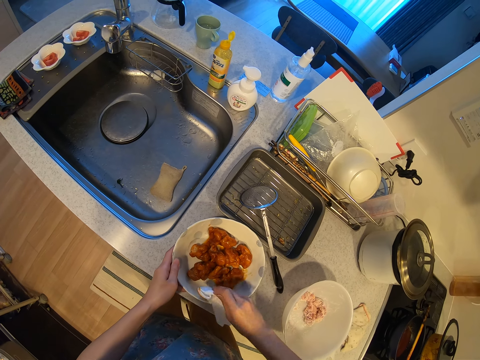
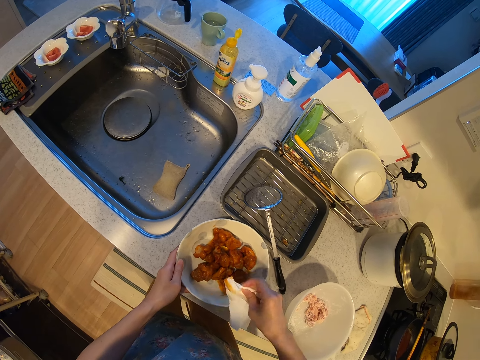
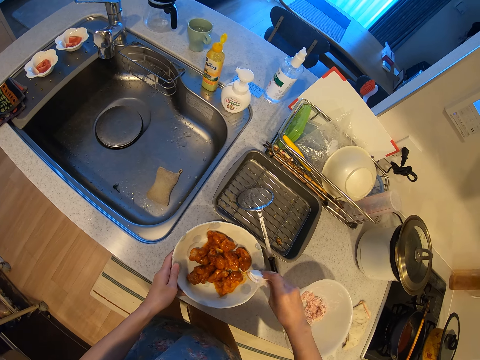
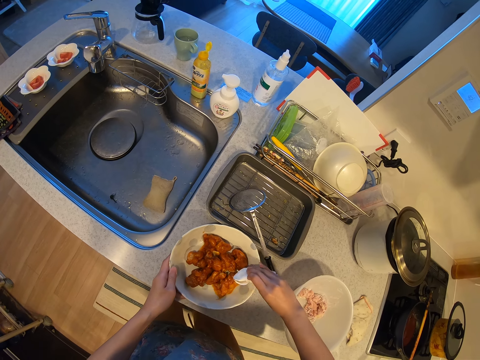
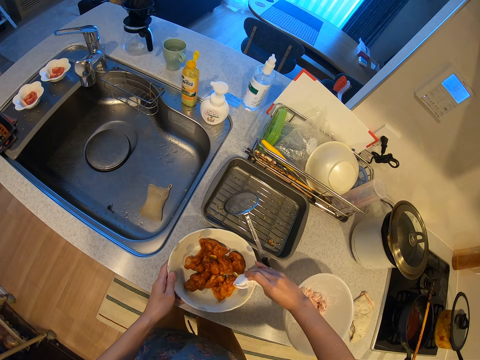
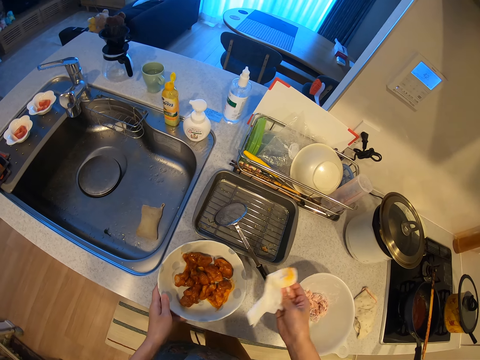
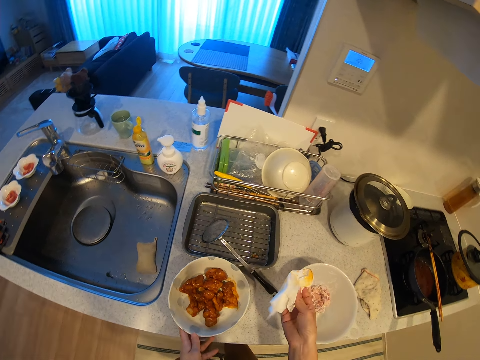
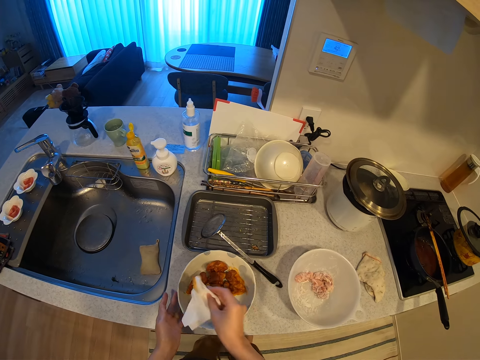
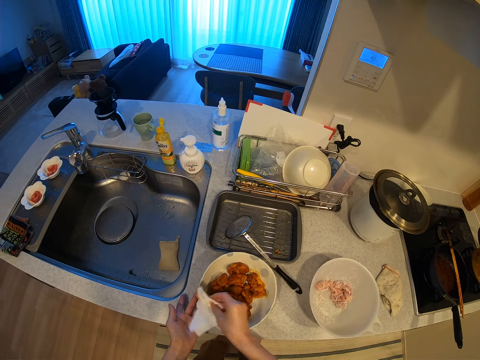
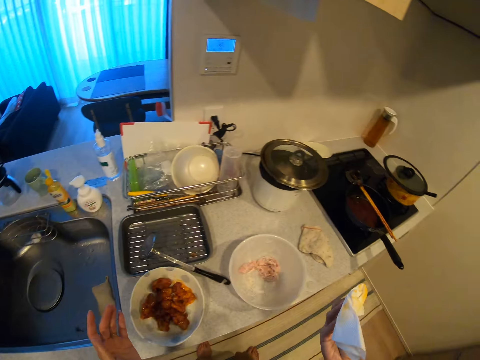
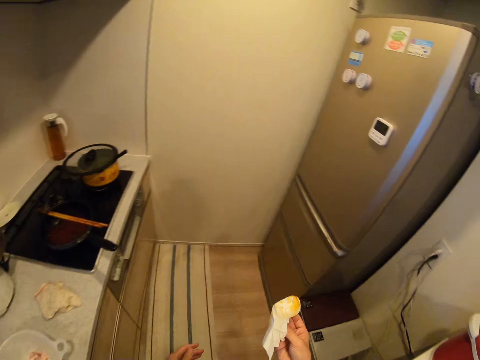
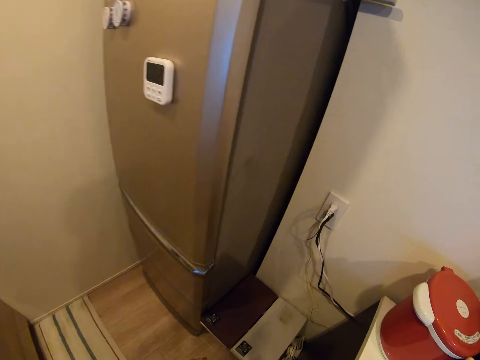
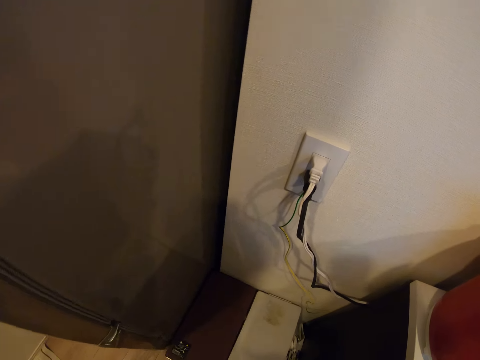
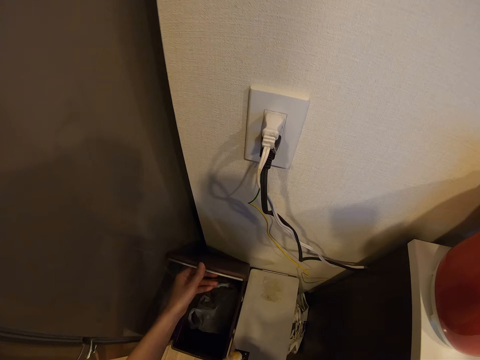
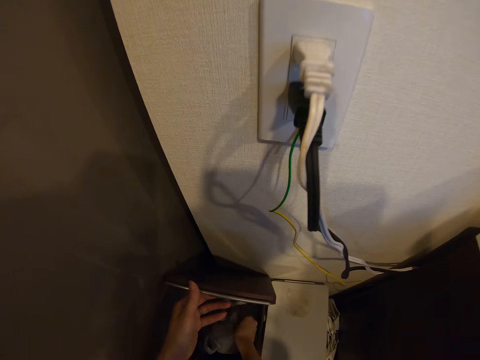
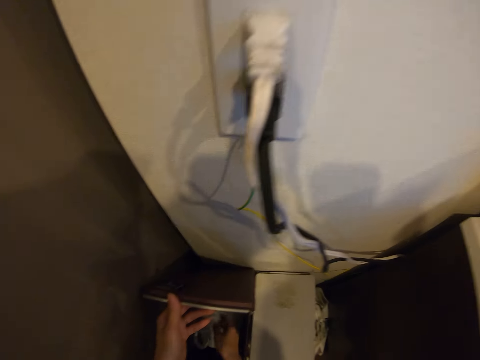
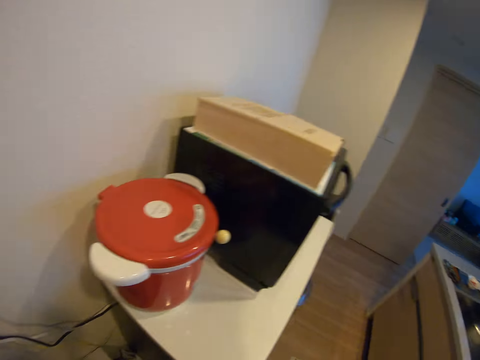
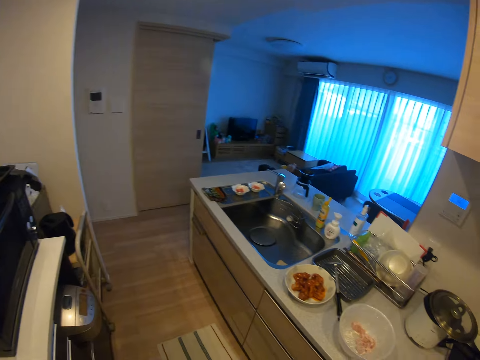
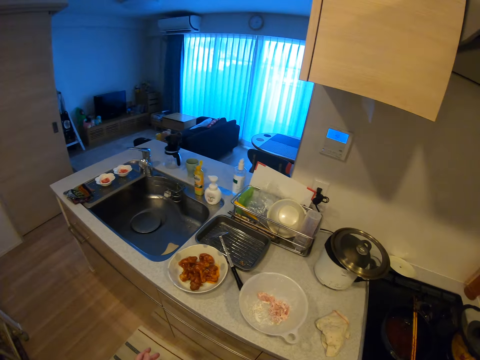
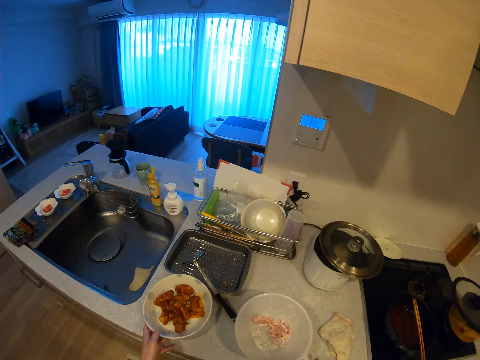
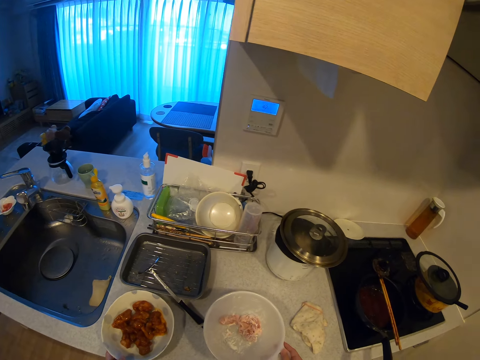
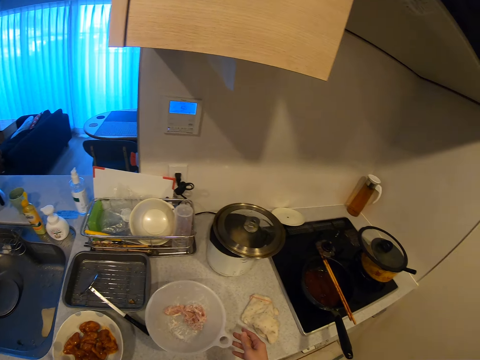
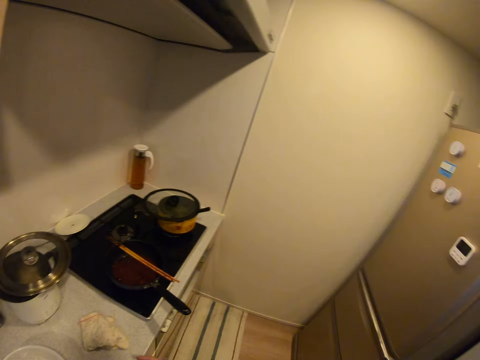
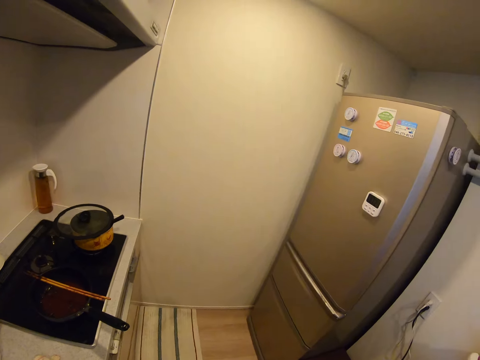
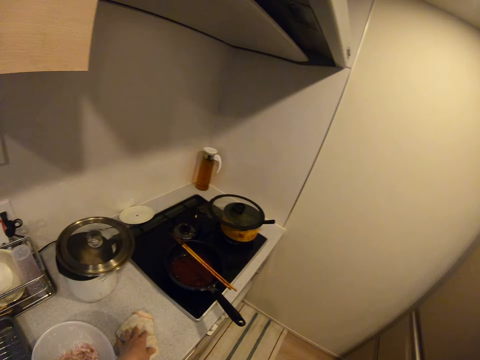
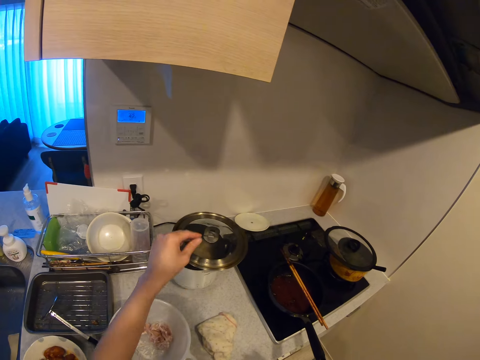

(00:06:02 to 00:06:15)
The camera wearer walks in the kitchen. They throw the used tissue paper inside the waste bin or dustbin. They open the dustbin. They close the dustbin. They adjust a plate on the cabinet top.

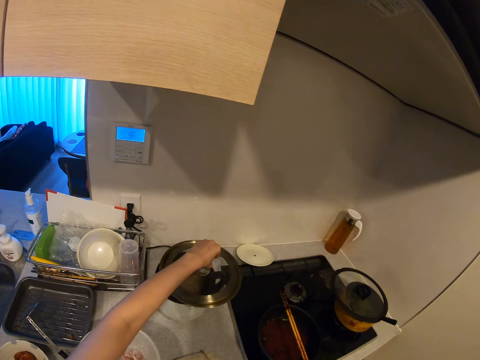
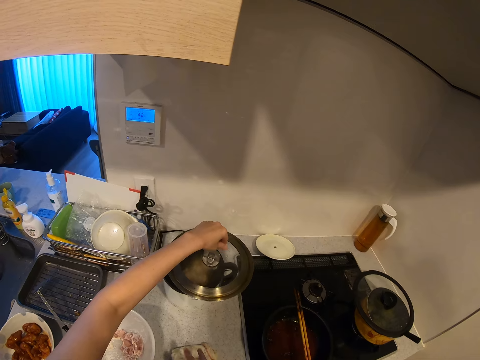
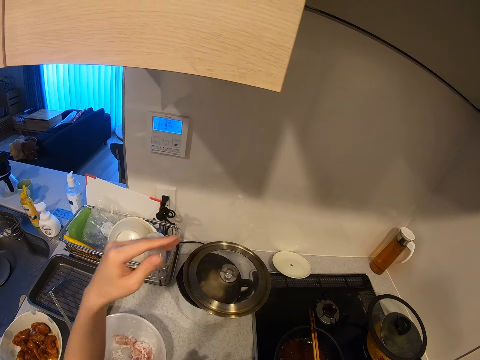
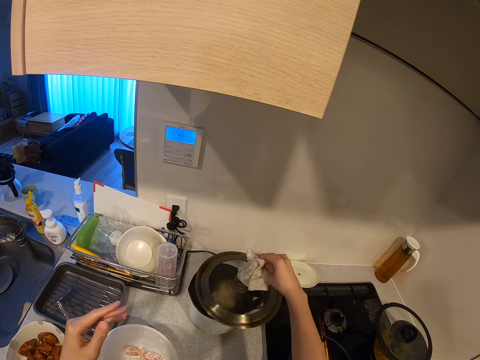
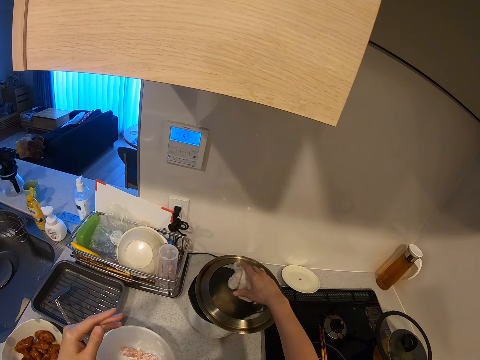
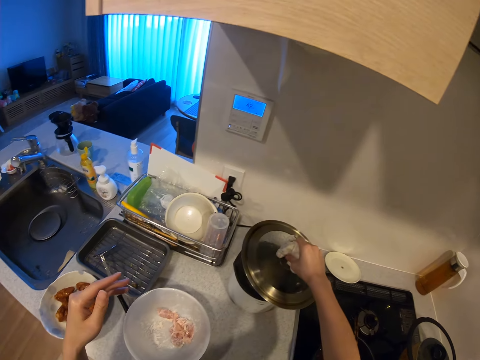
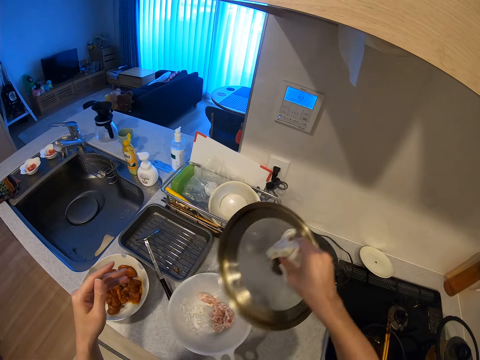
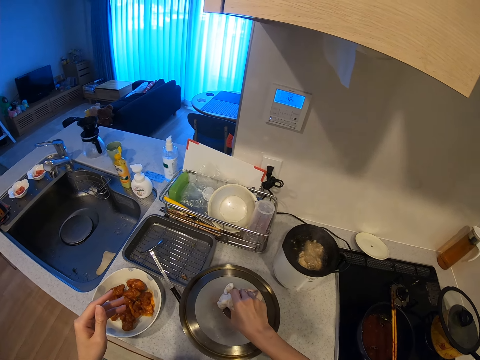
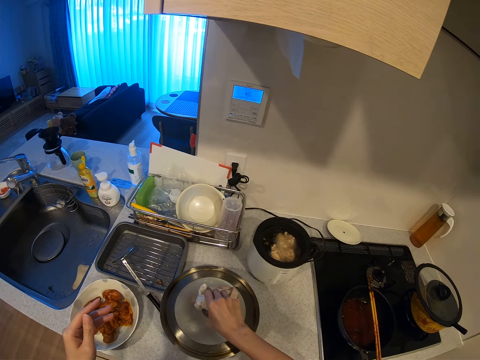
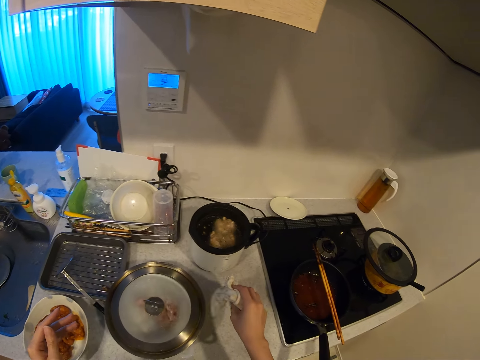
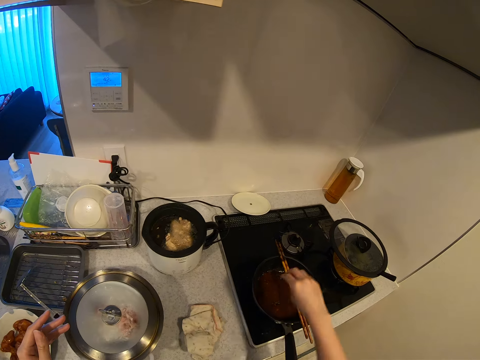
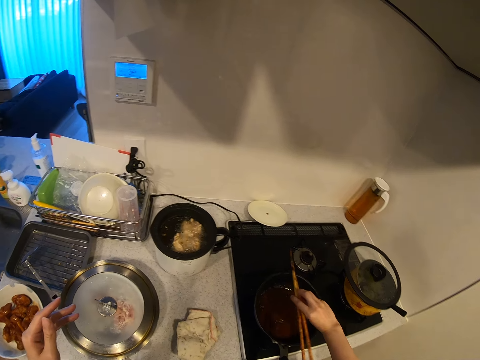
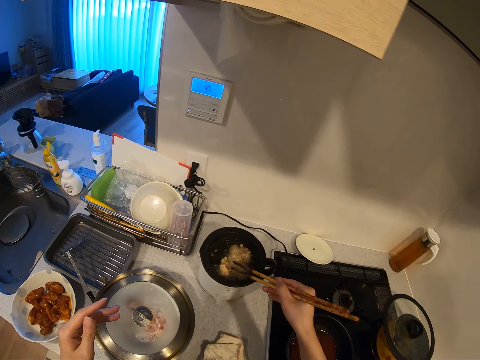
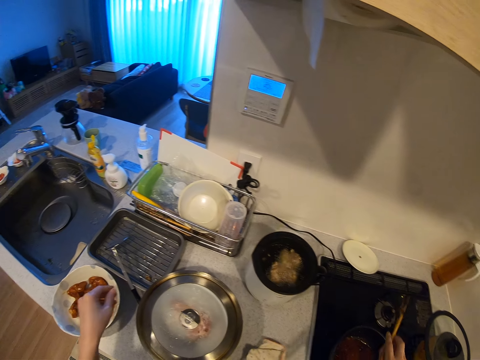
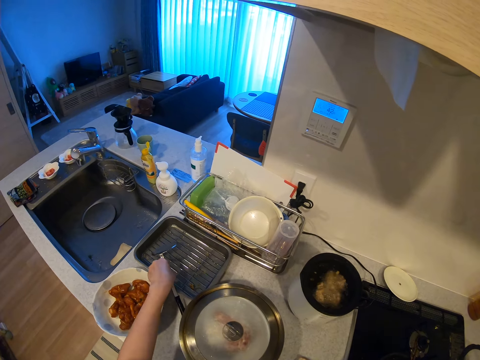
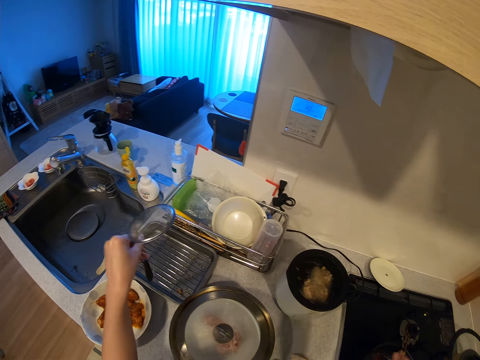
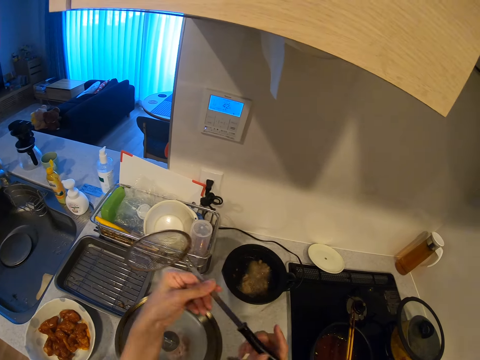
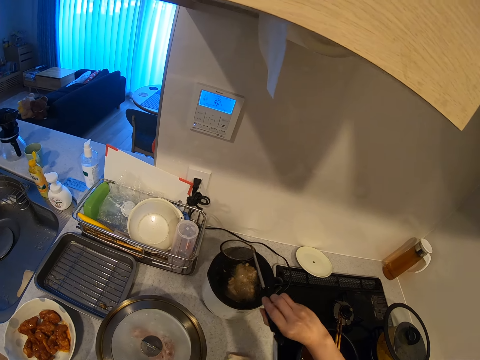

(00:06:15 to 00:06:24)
The camera wearer opens the cover of the deep fryer with a kitchen towel in his hand. He puts the cover on a plate on the cabinet. He puts the wiping cloth on the sink. He picks up the chopsticks on the frying pan. He drops the chopsticks back on the frying pan. He picks up a frying spoon on the tray.

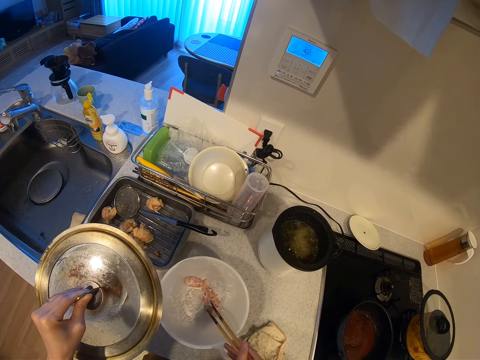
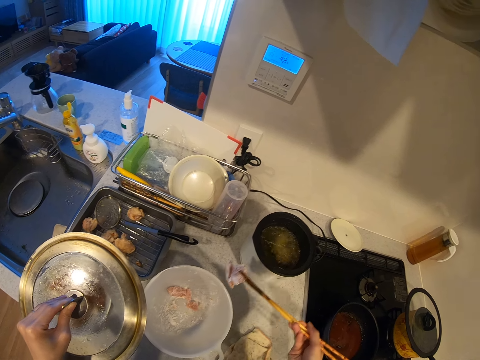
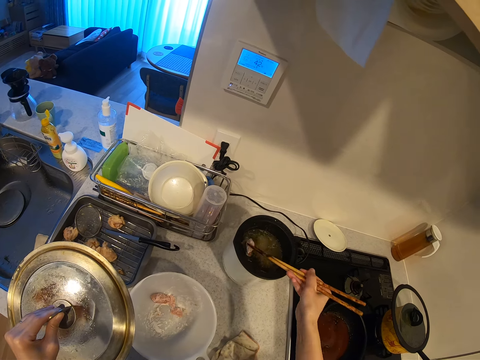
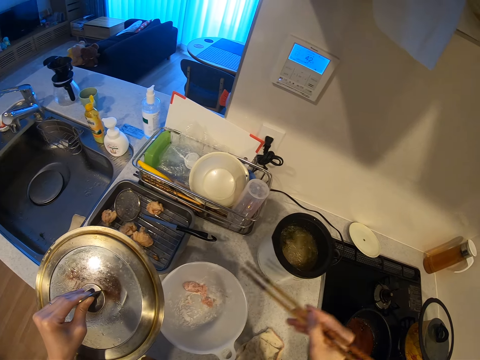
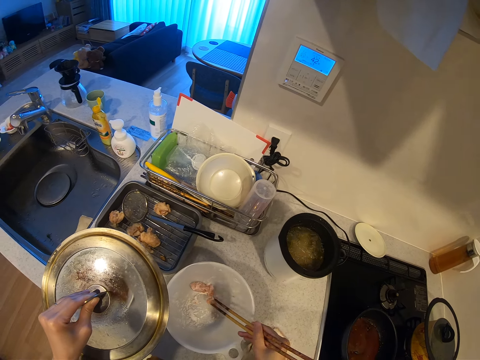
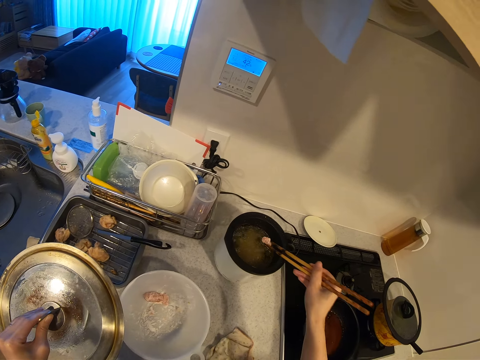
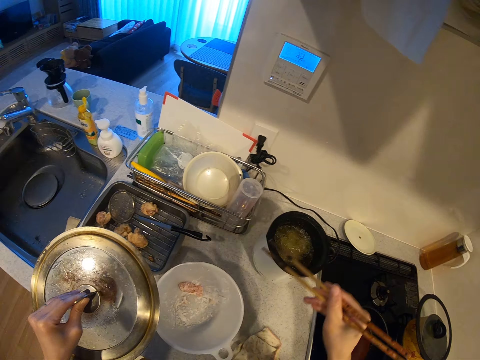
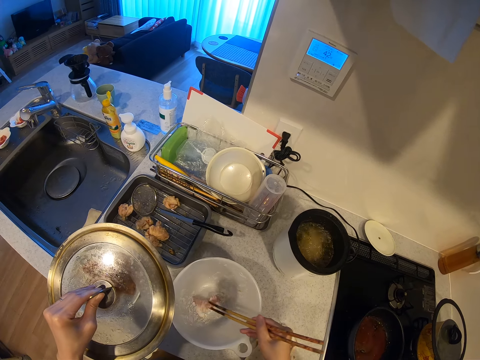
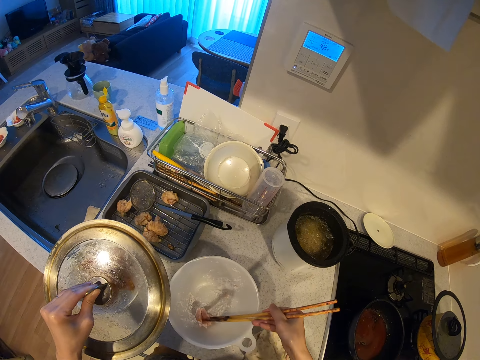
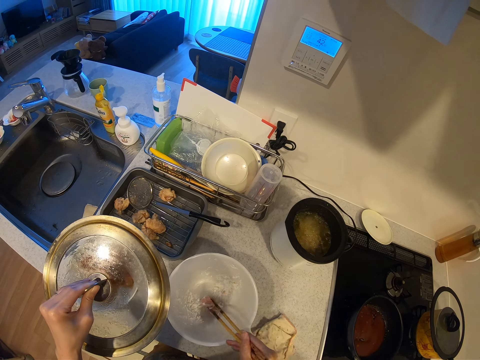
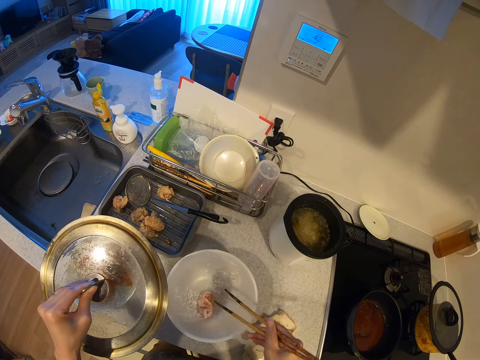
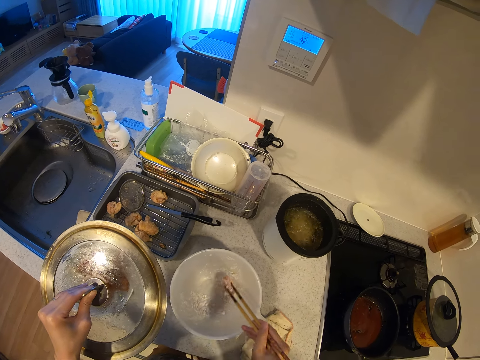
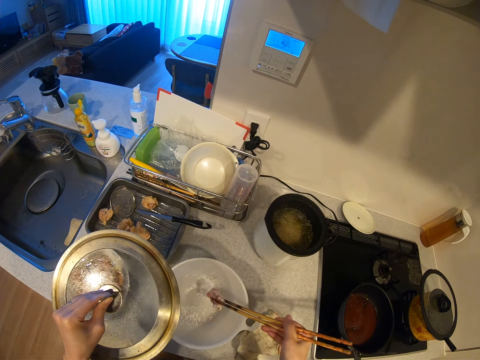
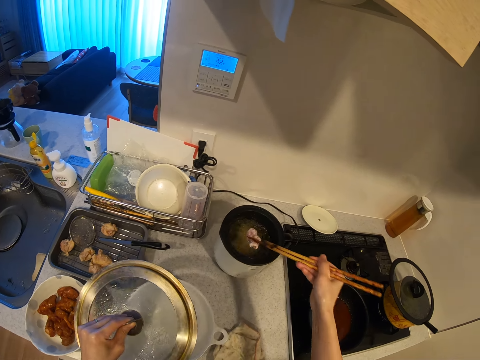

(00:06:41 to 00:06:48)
The camera wearer puts the meat in the oil.
